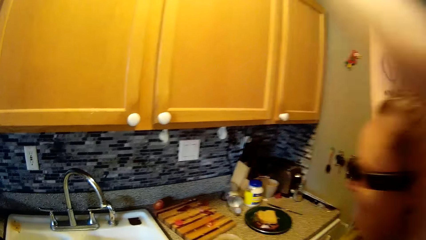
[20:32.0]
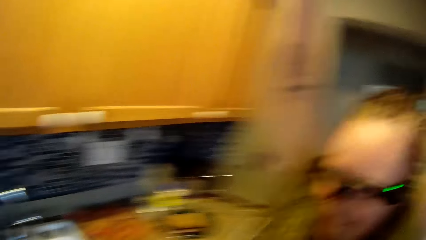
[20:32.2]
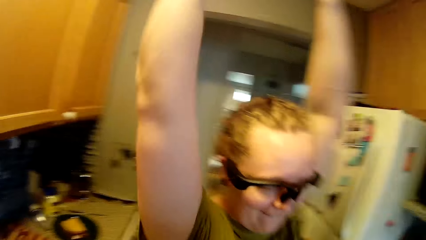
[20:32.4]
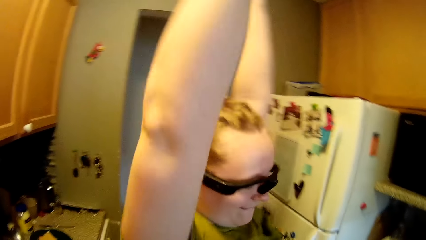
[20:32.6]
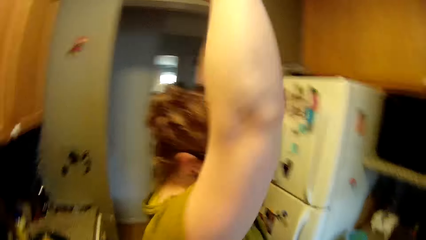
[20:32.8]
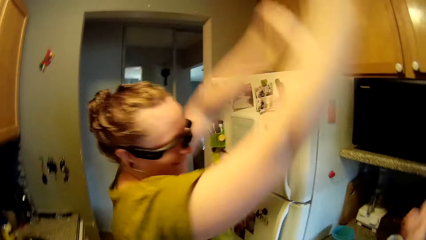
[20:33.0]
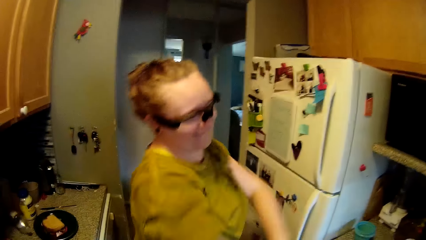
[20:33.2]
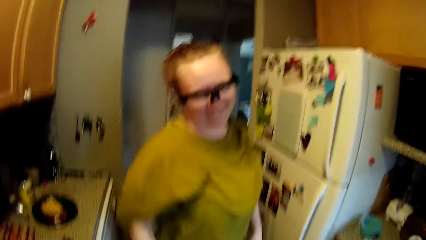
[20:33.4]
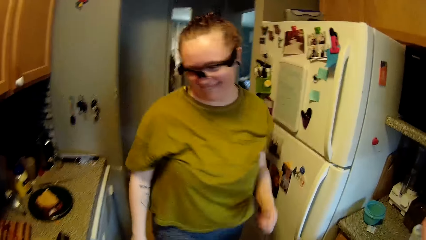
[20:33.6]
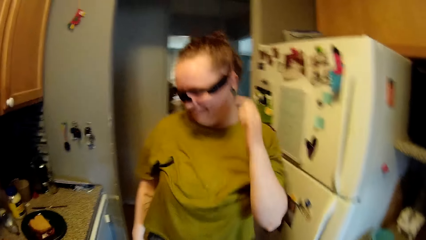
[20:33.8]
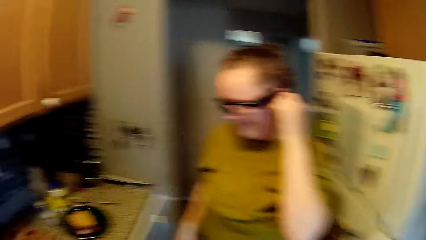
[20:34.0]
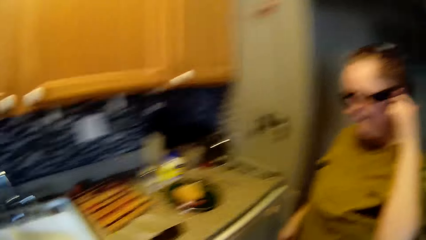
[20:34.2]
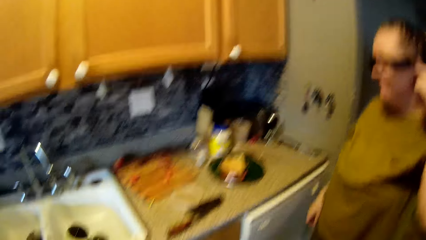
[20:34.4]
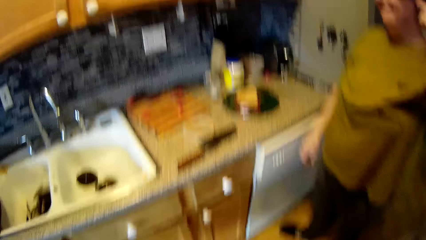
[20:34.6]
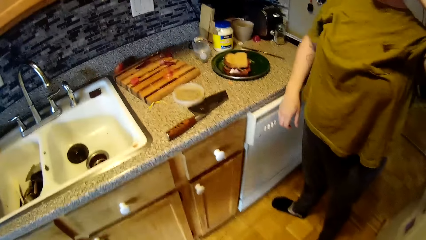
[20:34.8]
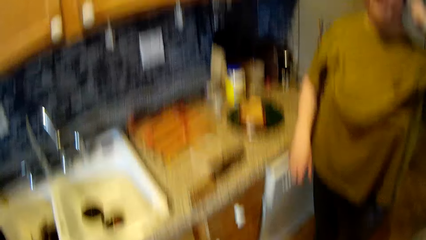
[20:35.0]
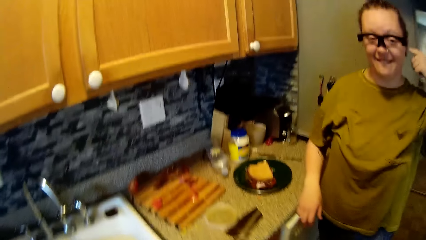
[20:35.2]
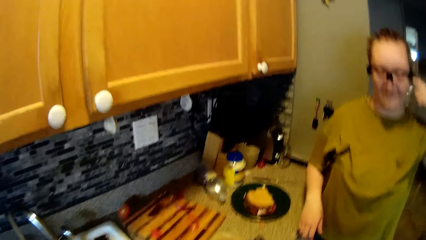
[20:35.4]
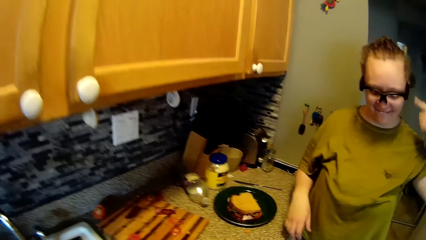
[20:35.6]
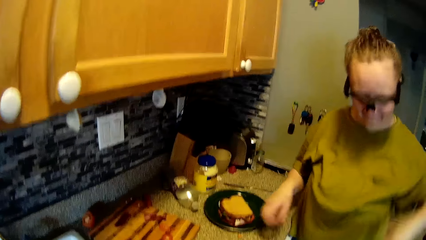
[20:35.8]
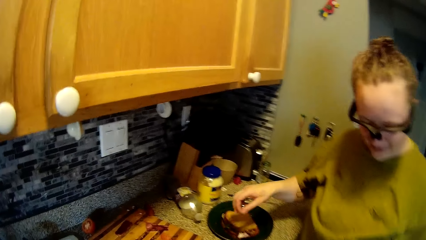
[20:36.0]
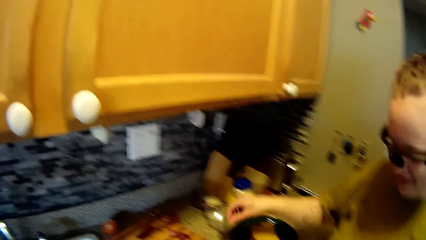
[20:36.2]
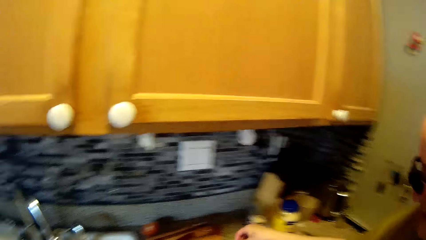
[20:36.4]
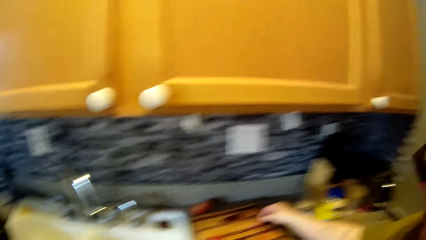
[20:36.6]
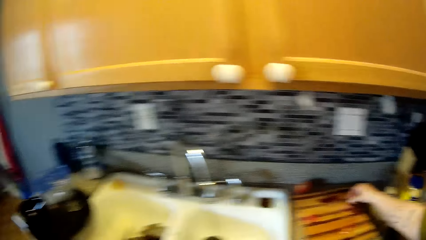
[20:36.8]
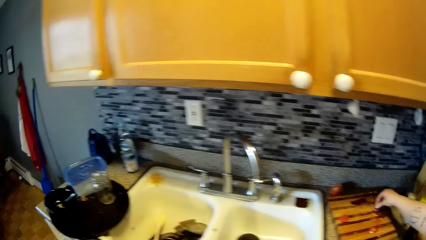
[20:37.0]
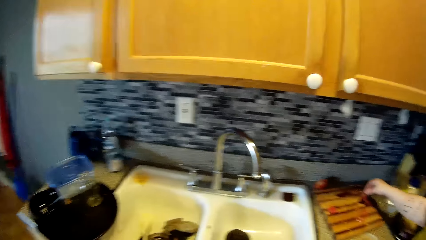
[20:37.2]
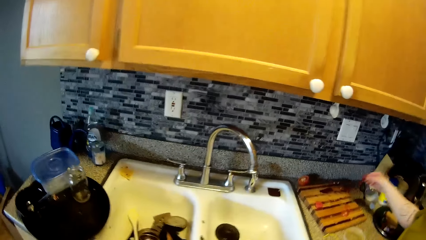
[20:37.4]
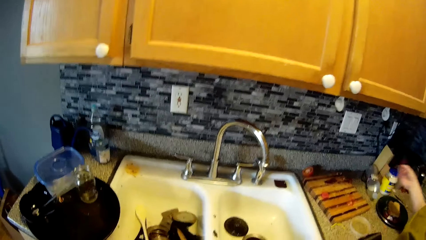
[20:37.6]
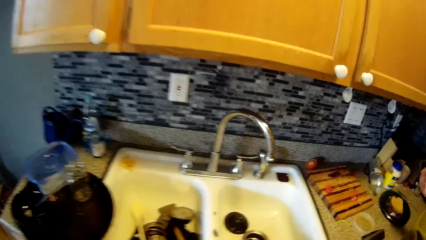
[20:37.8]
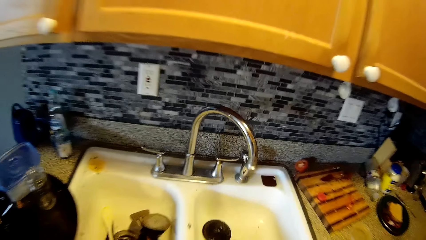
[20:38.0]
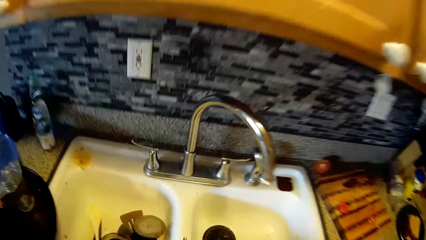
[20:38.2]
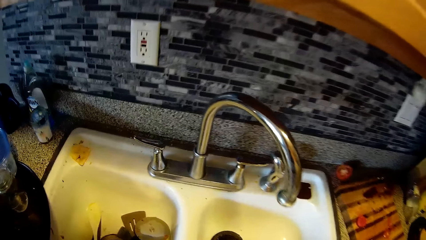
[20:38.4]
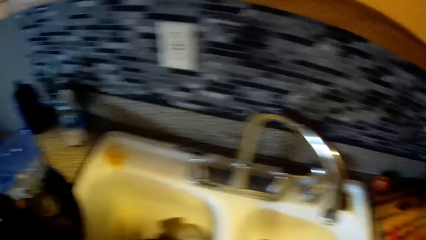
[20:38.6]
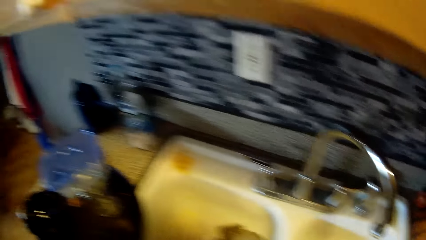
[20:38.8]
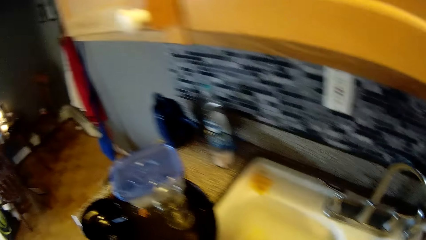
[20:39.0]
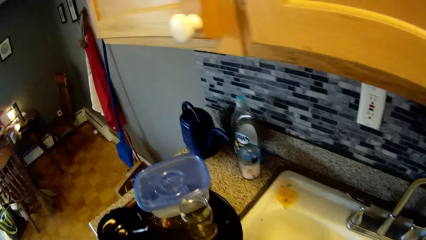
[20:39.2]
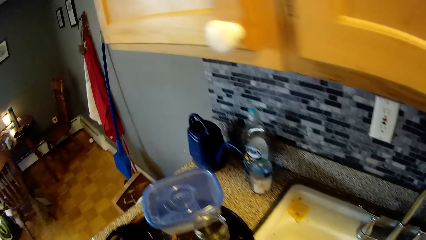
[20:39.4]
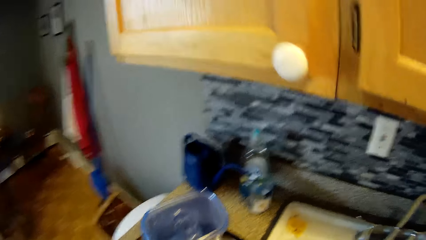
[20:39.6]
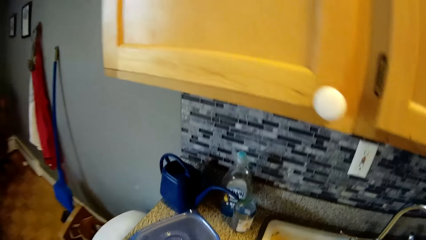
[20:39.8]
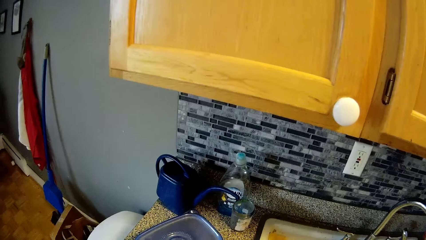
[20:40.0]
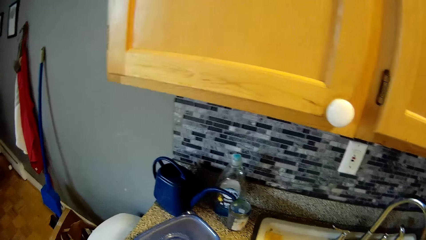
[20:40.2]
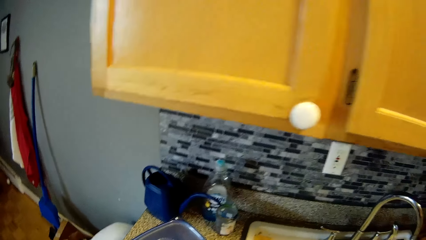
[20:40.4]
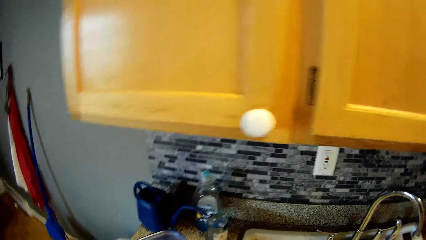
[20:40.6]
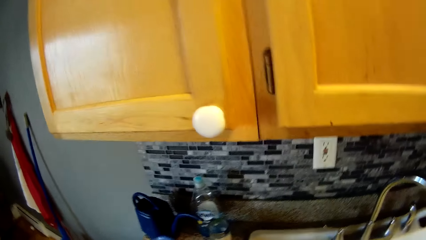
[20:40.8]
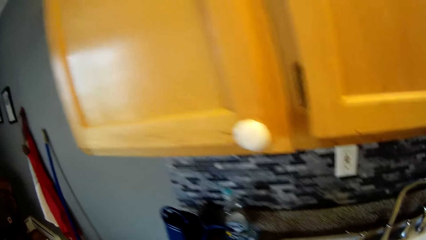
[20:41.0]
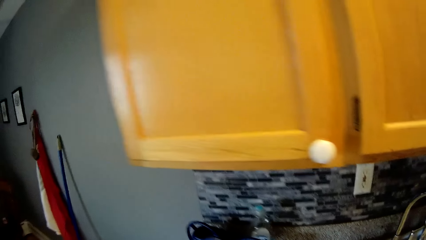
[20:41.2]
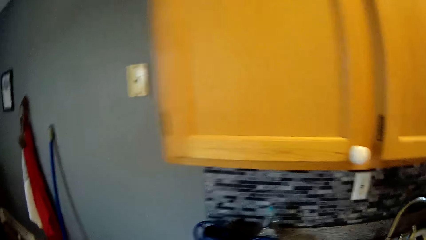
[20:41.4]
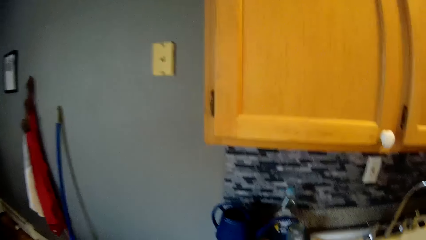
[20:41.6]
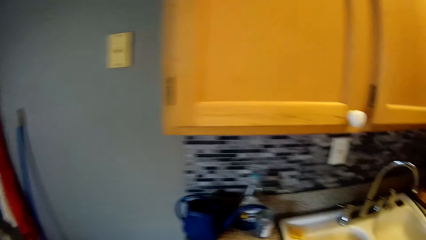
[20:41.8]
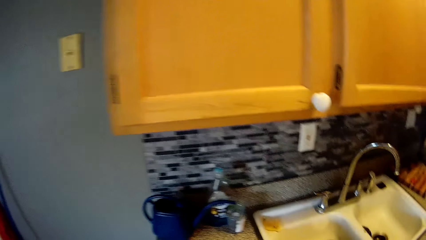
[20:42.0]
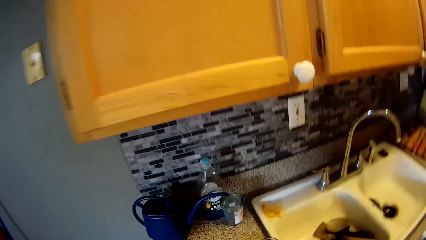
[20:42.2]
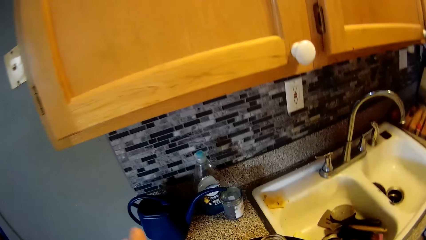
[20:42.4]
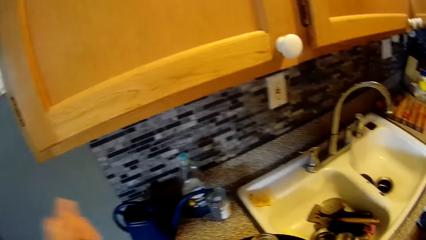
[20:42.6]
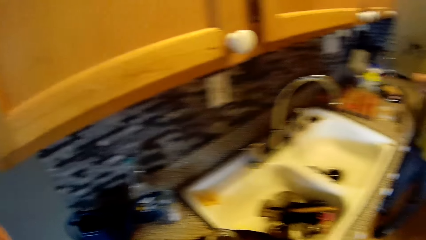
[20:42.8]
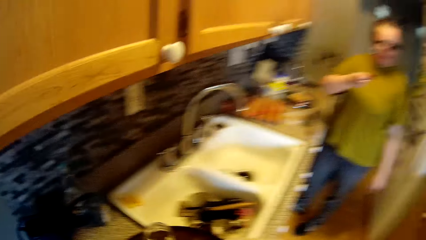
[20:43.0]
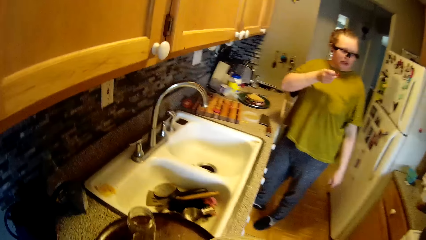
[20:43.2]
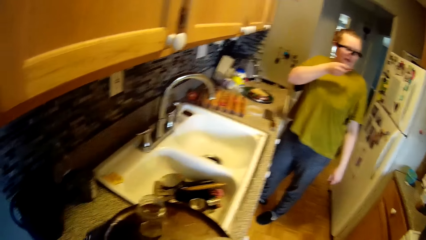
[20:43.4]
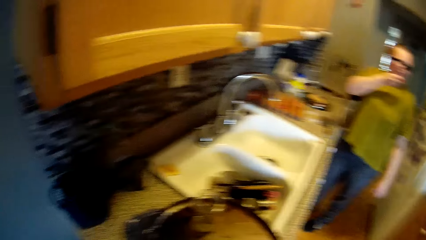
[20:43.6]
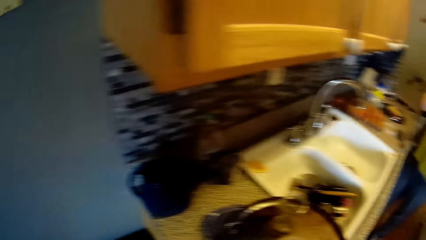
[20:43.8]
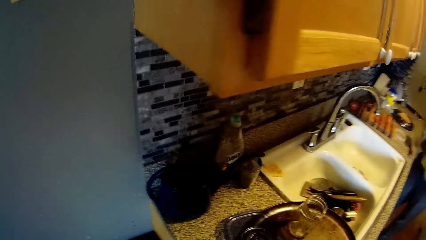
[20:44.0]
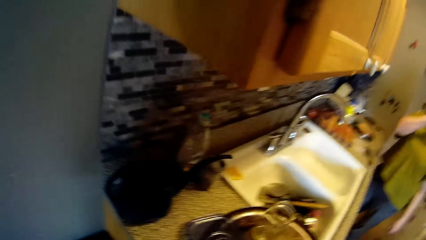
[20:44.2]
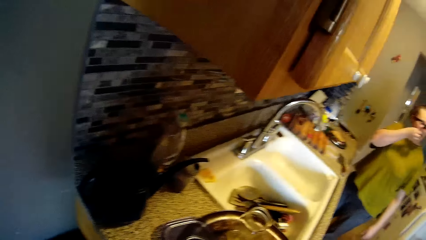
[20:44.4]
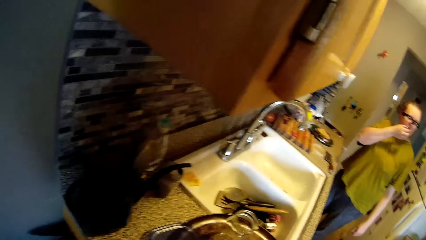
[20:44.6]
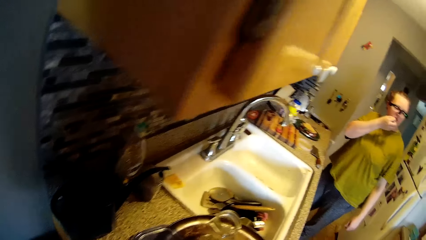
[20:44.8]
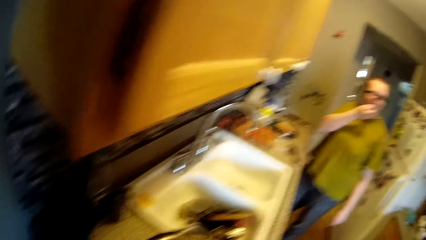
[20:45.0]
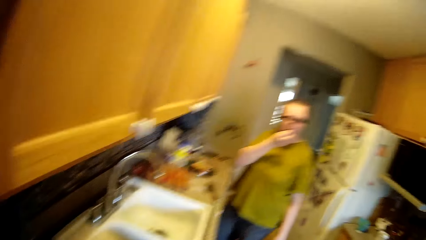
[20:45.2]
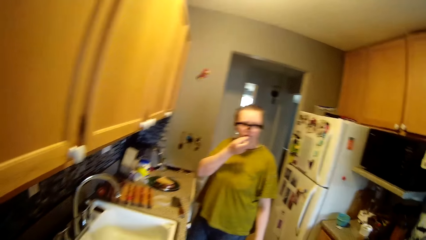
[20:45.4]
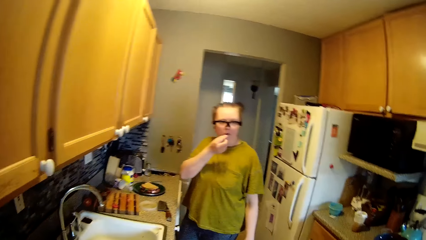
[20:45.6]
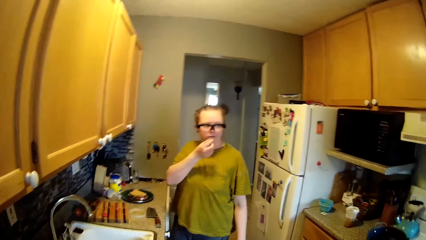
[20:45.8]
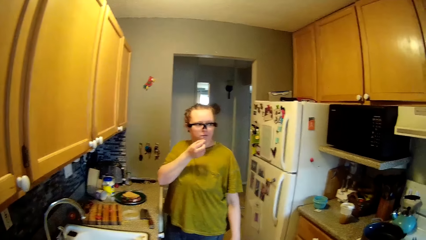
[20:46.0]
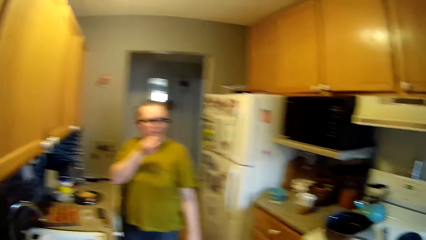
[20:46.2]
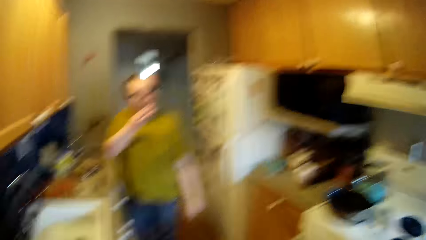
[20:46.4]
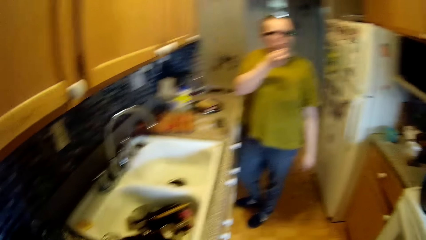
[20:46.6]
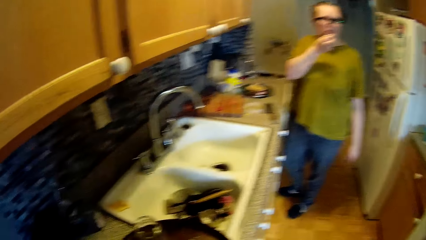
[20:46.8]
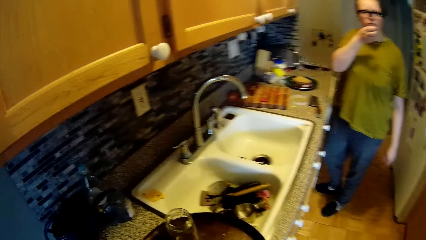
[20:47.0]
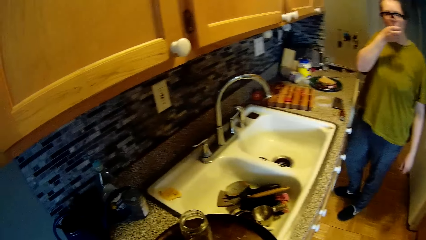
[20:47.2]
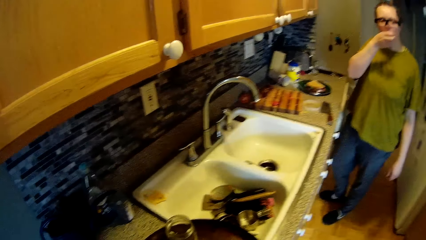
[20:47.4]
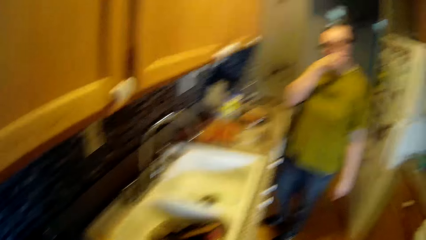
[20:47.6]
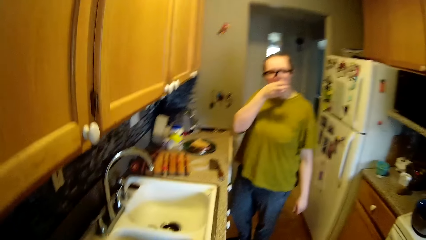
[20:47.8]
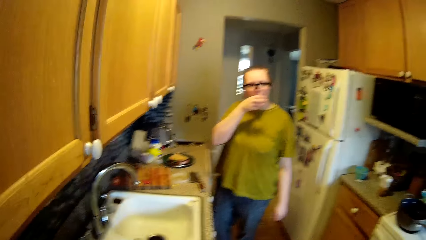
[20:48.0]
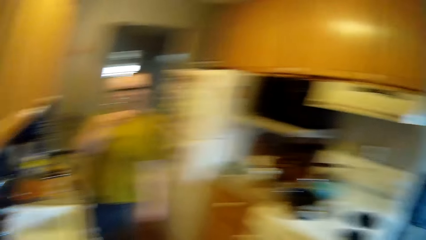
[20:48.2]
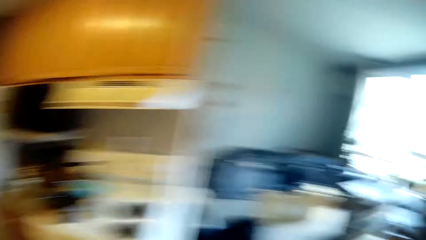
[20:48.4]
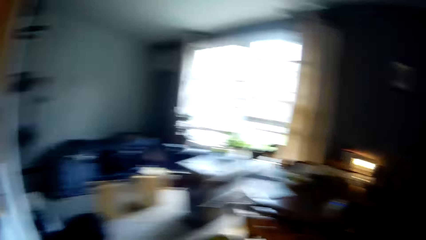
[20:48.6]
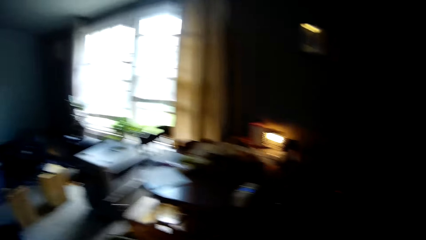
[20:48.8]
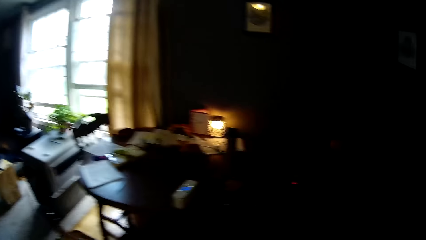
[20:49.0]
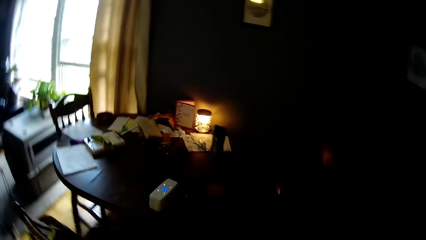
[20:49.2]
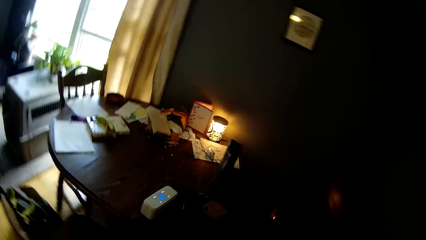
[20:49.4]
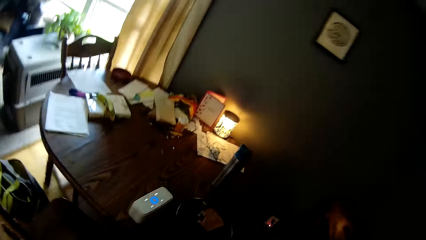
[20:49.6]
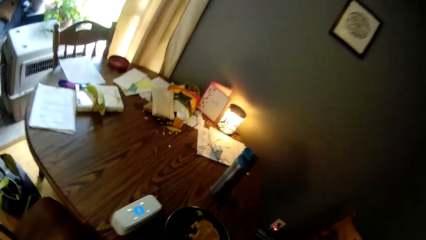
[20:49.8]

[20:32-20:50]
The woman dances with both hands raised. The woman drops both her hands. The camera wearer talks to the woman. The woman rolls her left hand in her left ear. The woman replies to the camera wearer. The woman picks a slice of bacon on the wooden chopping board on the kitchen countertop with her right hand. The camera wearer replies to the woman. The woman walks towards the kitchen. The woman puts the slice of bacon in her right hand in her mouth. The camera wearer walks round the room. They walk to the living room.
